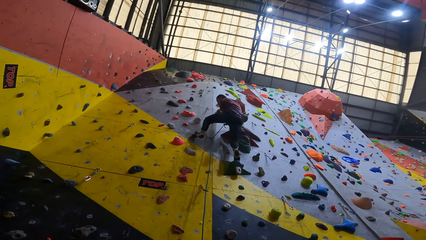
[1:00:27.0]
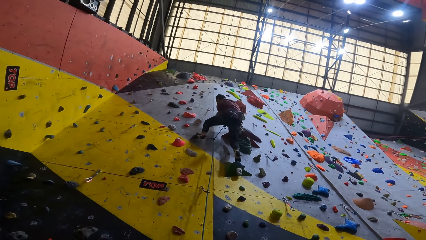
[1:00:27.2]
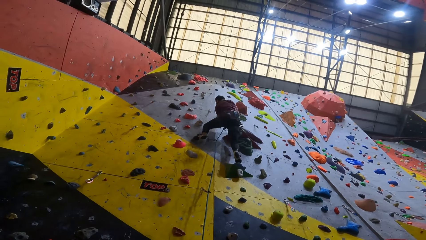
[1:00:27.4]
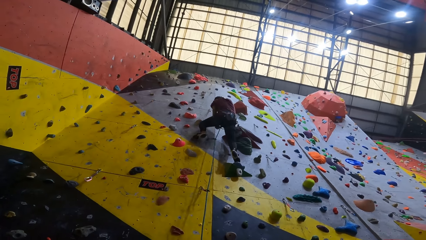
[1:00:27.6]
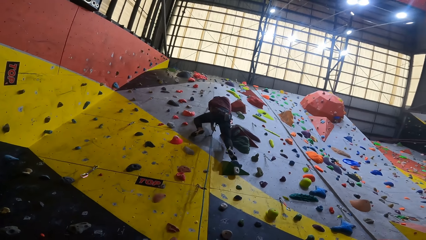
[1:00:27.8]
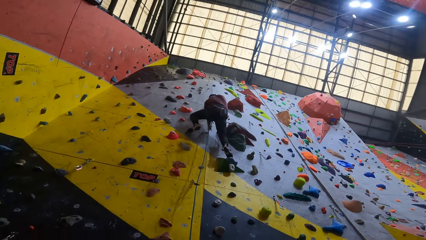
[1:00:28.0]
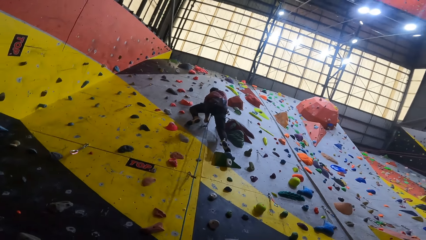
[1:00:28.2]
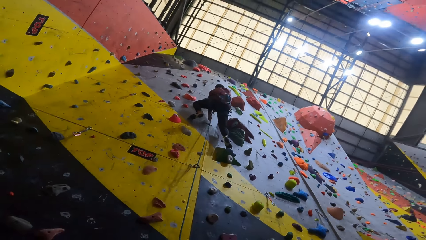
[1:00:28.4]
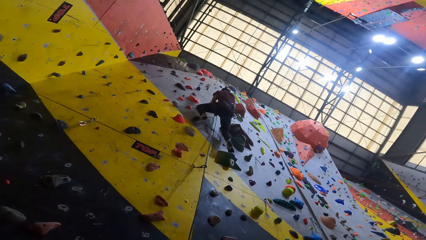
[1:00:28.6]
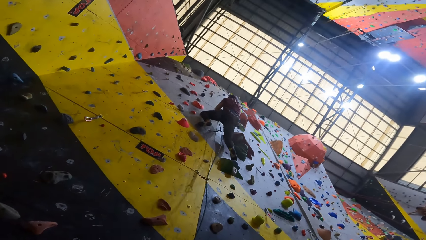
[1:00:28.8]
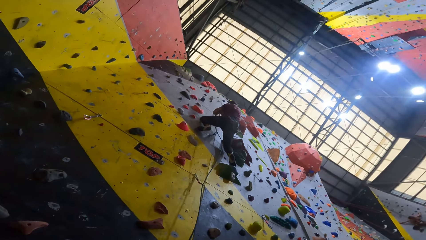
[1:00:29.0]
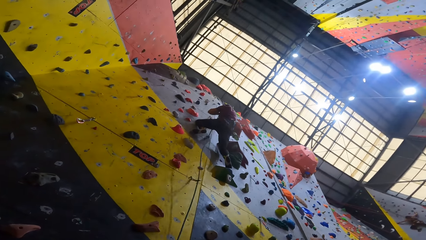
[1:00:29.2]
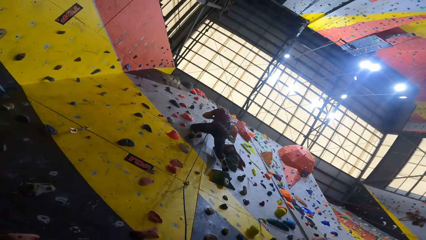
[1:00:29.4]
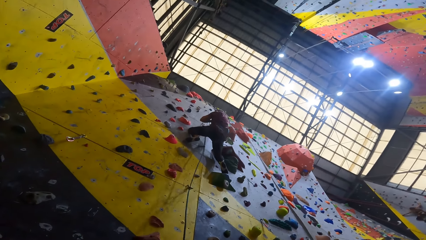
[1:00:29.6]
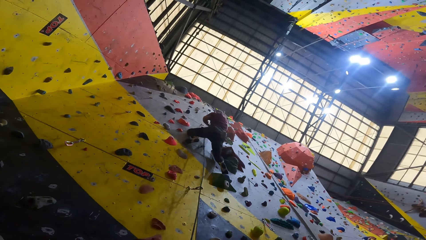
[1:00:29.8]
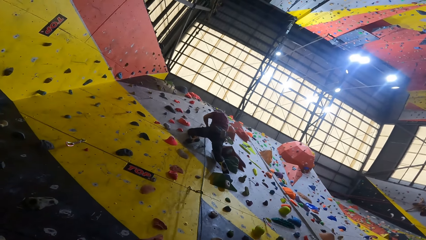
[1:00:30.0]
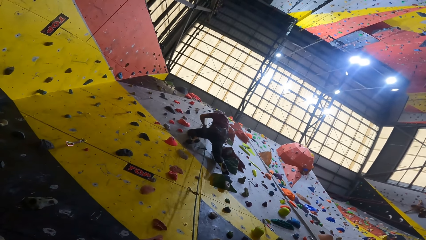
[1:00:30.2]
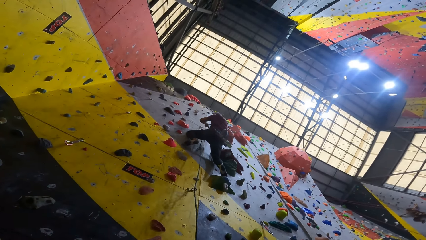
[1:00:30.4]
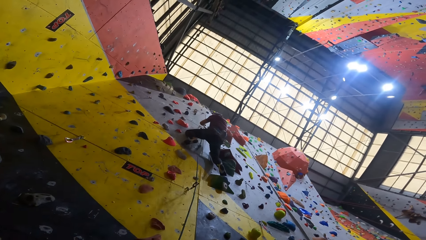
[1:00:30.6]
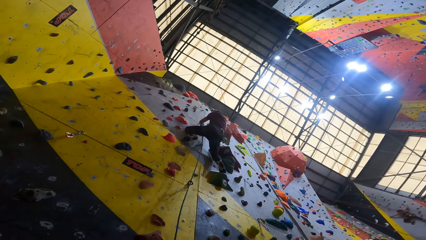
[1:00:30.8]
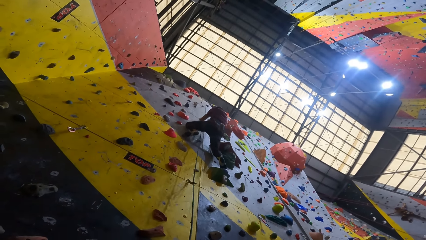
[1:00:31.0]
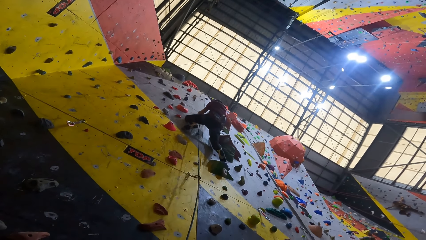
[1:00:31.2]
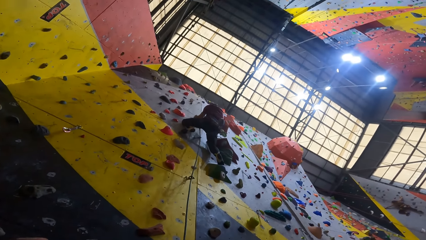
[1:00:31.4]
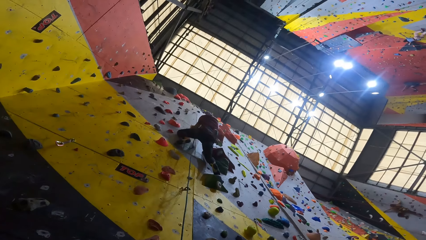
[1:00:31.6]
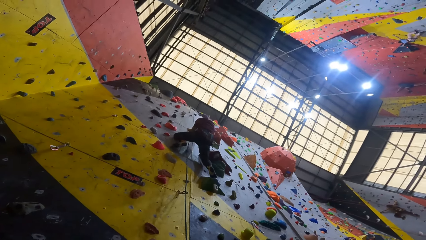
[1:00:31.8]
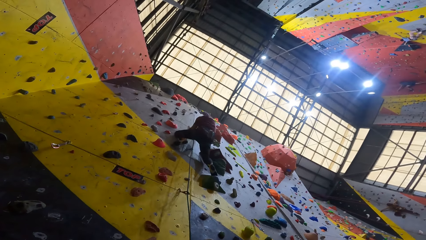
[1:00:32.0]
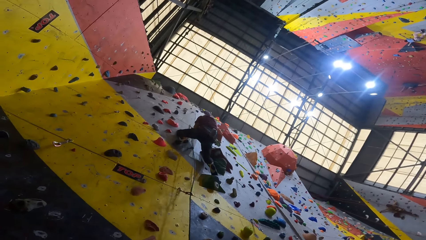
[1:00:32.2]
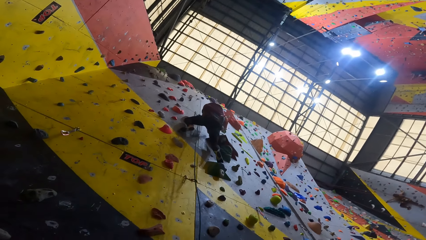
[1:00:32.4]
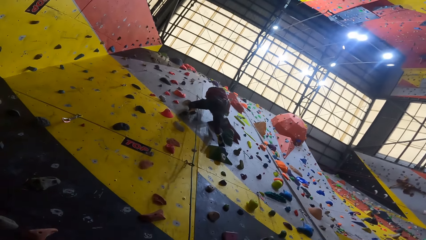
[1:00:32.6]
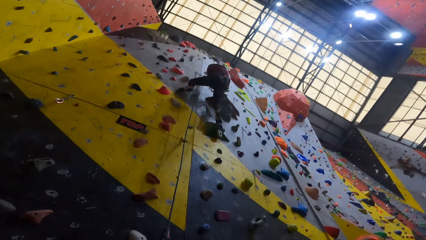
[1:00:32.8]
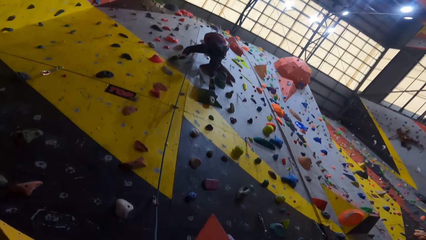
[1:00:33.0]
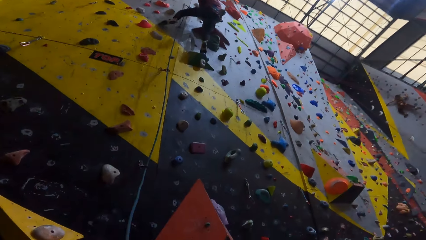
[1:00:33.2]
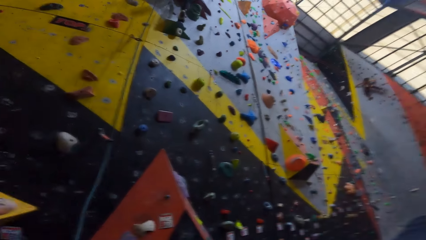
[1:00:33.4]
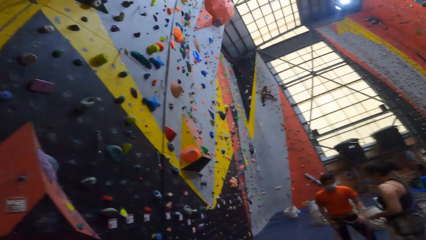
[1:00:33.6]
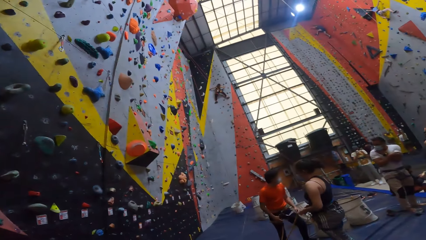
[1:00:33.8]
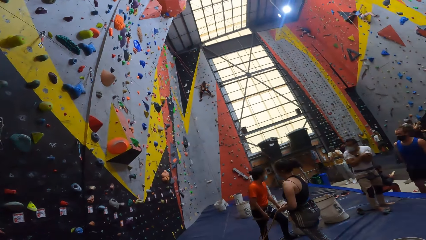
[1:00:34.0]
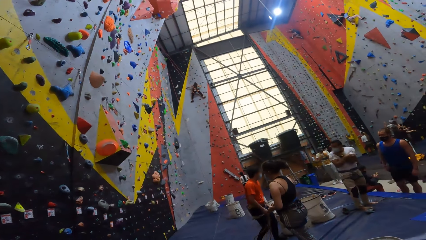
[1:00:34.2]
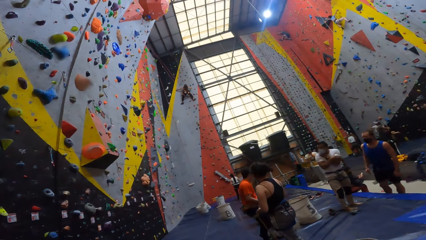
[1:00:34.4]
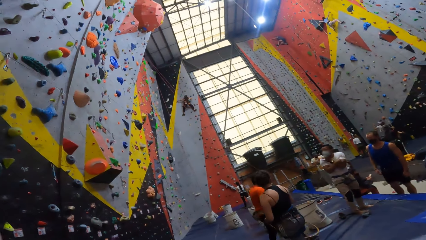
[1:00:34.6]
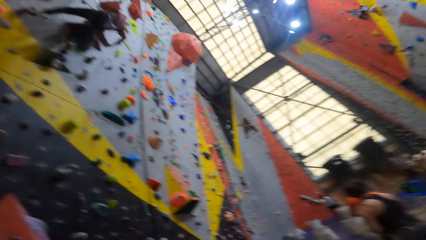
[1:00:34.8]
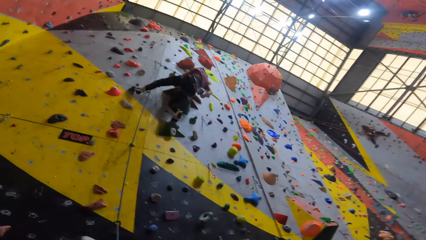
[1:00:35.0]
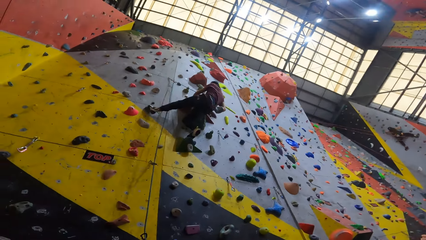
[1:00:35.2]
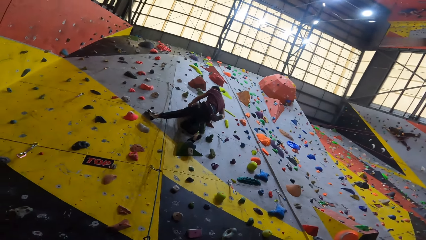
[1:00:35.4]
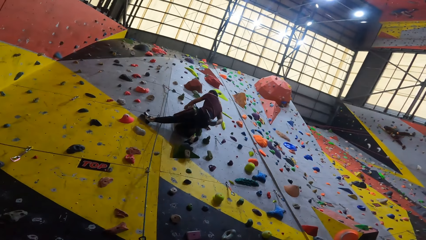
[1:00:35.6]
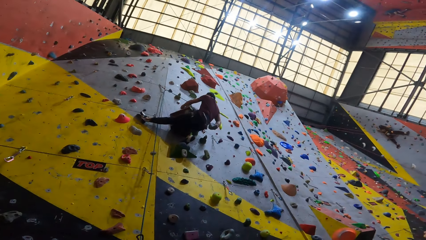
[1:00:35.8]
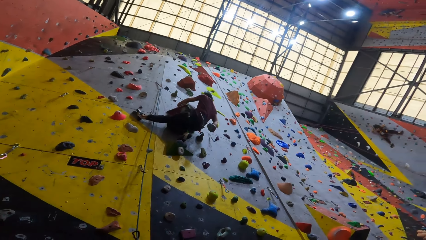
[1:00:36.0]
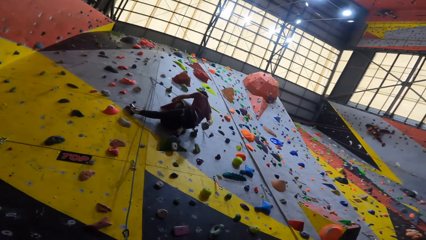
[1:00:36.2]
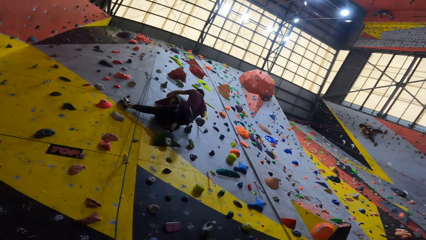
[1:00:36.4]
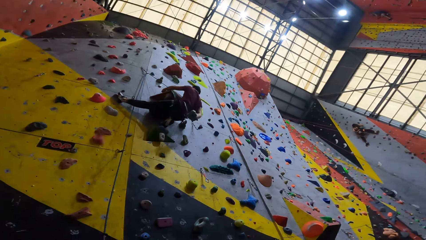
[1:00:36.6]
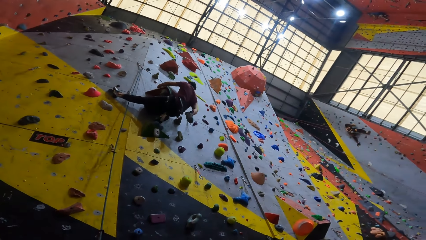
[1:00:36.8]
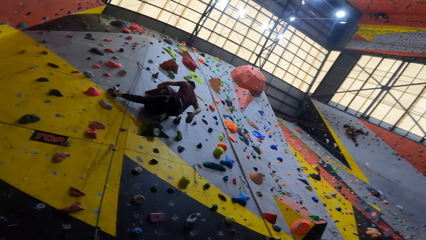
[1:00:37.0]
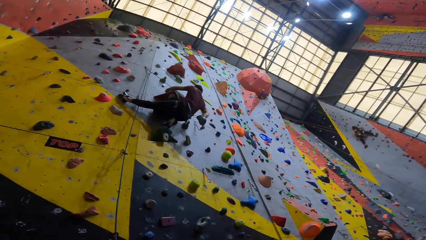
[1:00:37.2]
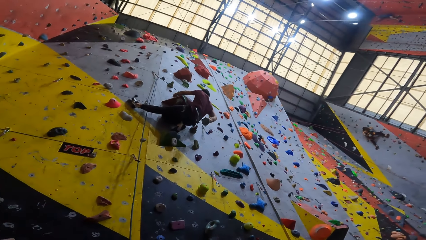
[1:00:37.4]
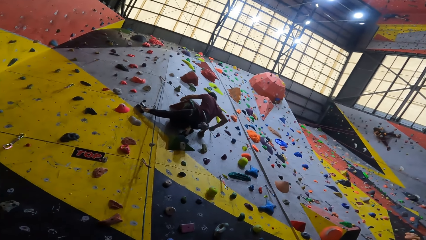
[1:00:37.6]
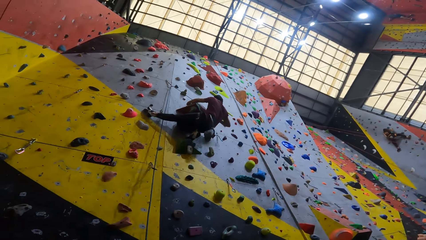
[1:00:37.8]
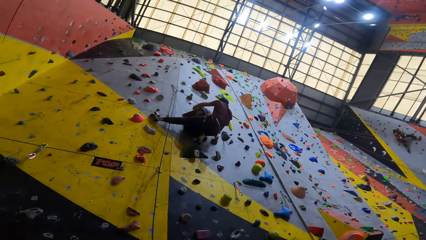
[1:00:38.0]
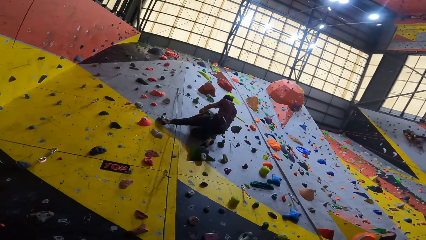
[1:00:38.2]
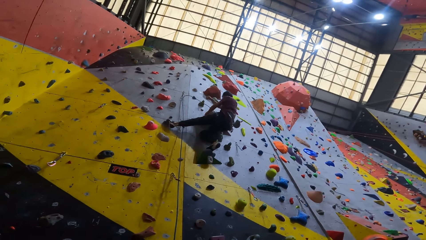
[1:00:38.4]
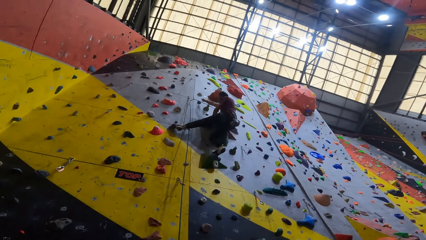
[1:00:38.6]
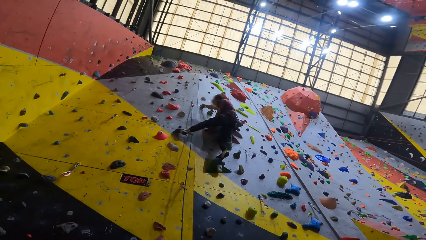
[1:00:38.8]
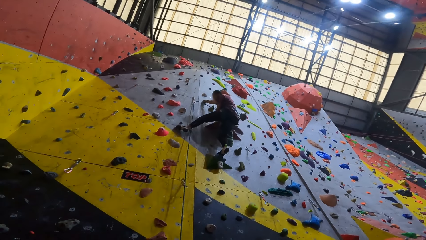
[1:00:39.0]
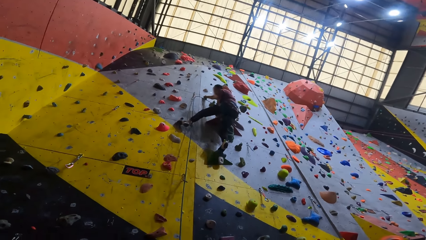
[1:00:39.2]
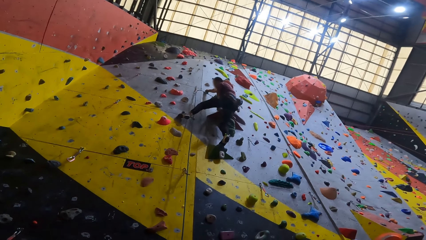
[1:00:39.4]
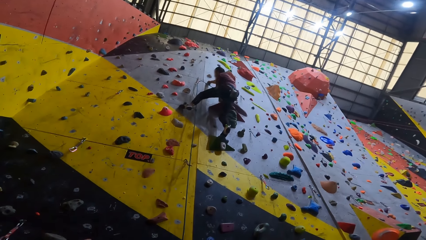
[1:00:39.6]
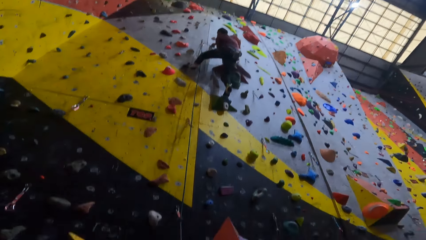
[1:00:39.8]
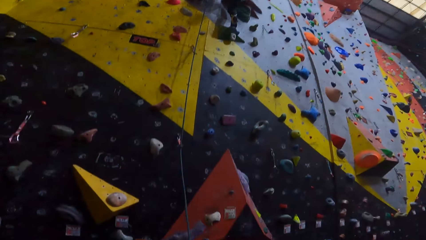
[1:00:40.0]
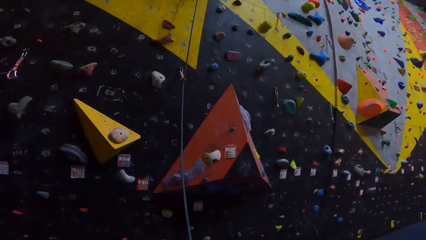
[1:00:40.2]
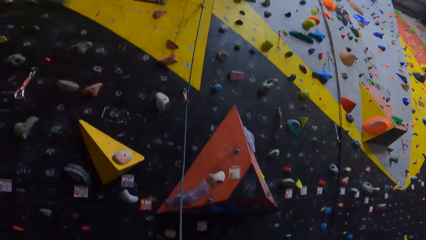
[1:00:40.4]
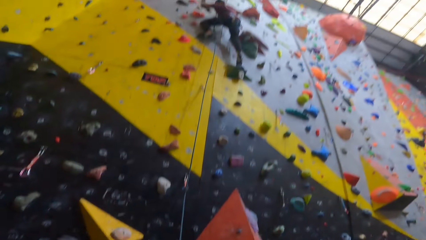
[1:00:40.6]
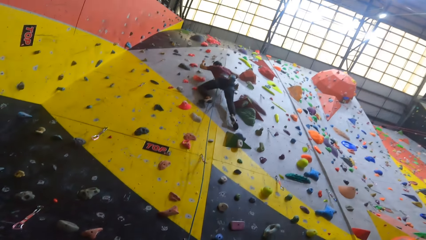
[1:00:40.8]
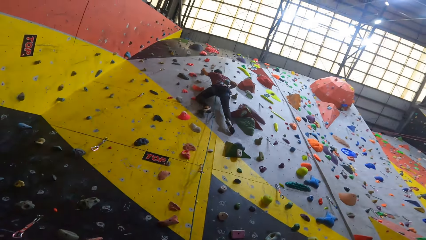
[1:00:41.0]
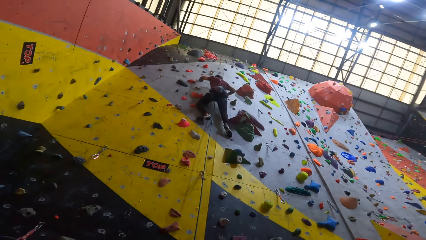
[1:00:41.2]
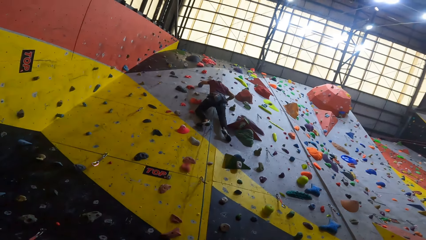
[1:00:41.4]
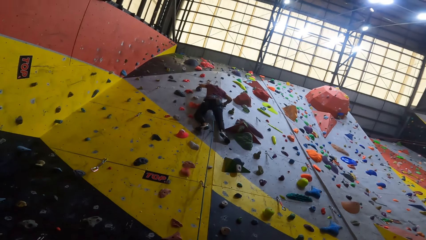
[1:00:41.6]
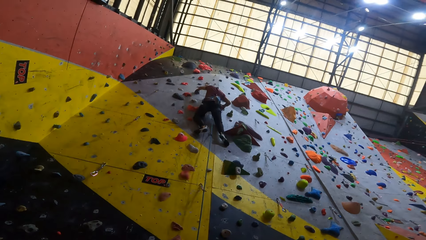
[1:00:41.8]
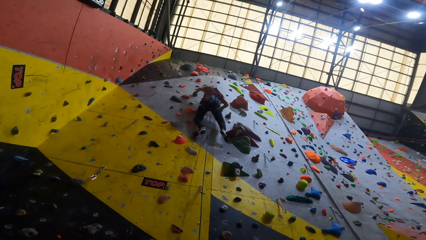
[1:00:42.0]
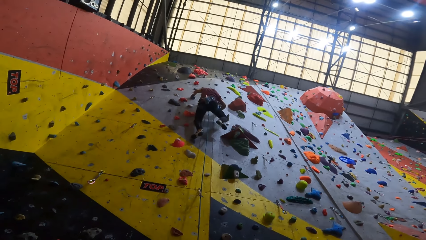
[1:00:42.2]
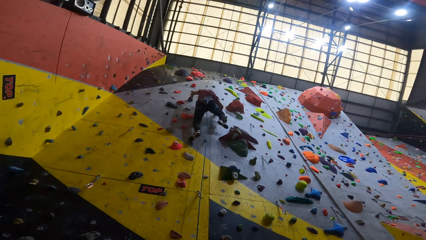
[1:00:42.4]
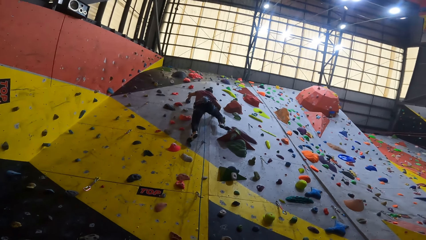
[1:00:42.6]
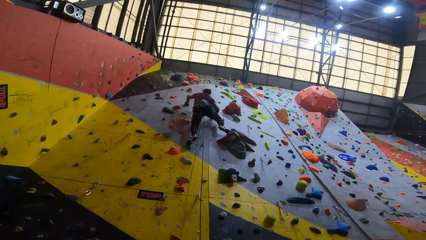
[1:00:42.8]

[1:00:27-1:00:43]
A man pulls the rope and places the rope on the hook. The camera wearer looks around the room. The man takes flour on the bag at the back and climbs the boulder wall. The camera wearer looks around. The man climbs the rock.
